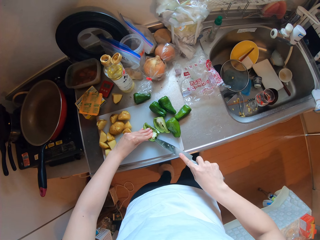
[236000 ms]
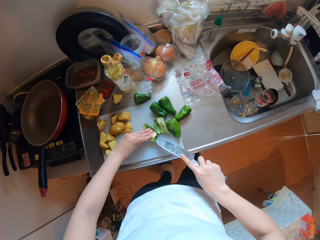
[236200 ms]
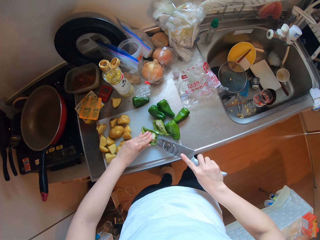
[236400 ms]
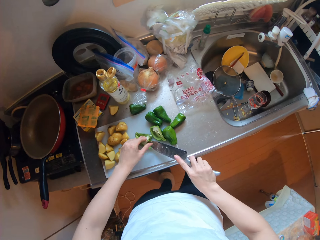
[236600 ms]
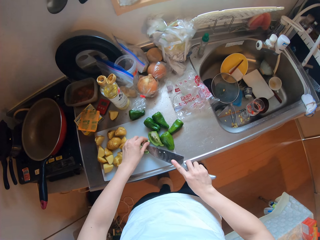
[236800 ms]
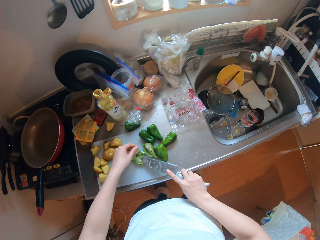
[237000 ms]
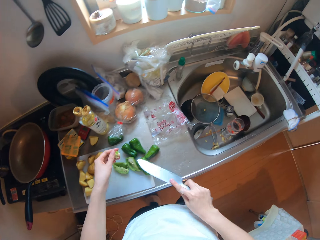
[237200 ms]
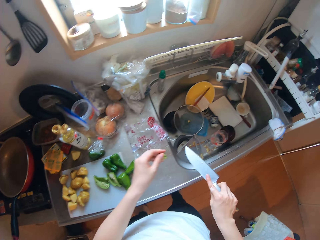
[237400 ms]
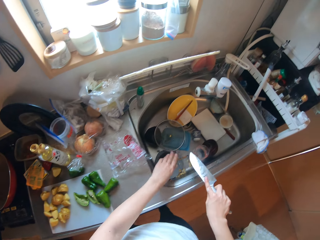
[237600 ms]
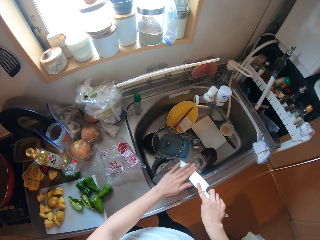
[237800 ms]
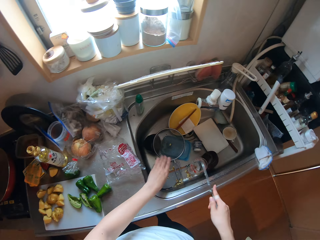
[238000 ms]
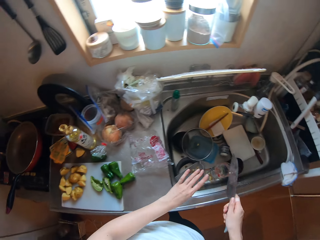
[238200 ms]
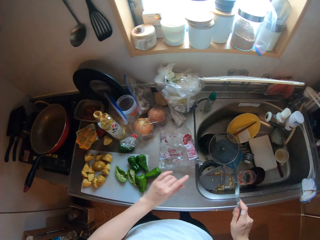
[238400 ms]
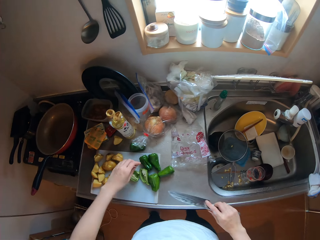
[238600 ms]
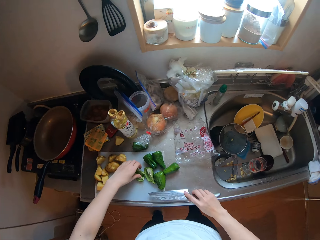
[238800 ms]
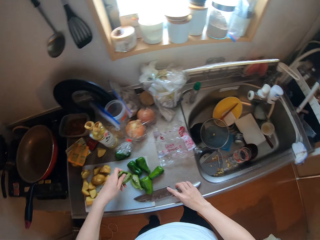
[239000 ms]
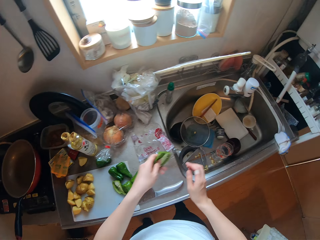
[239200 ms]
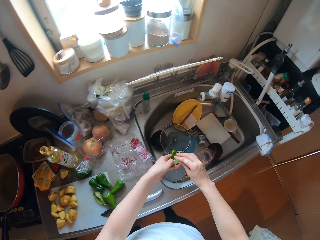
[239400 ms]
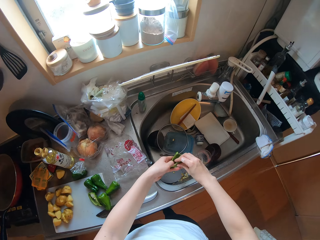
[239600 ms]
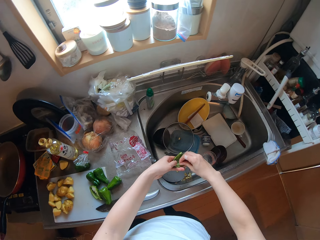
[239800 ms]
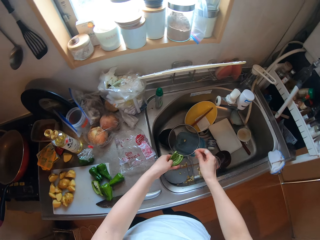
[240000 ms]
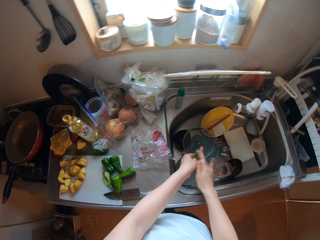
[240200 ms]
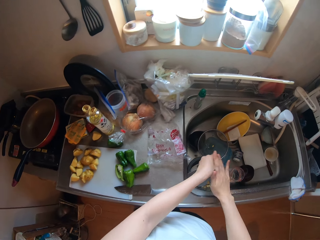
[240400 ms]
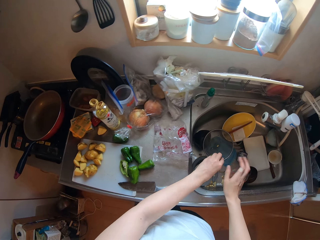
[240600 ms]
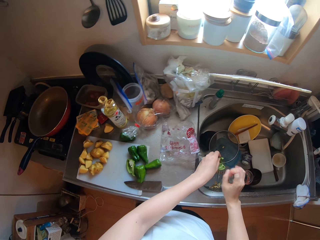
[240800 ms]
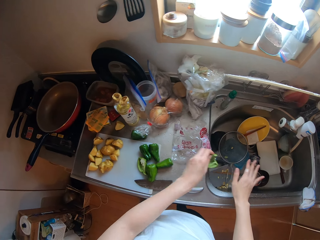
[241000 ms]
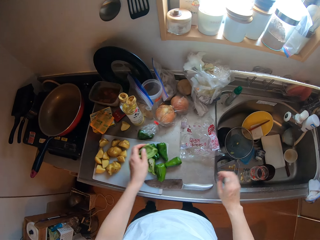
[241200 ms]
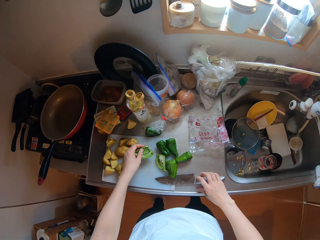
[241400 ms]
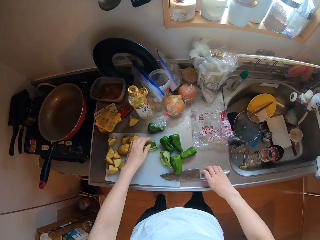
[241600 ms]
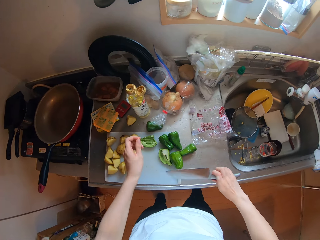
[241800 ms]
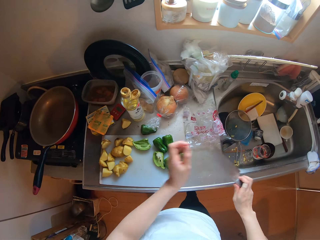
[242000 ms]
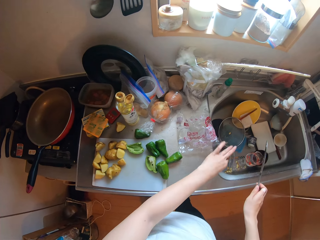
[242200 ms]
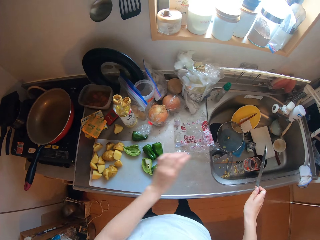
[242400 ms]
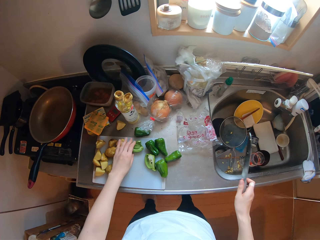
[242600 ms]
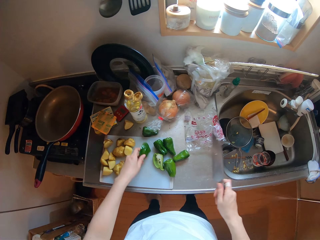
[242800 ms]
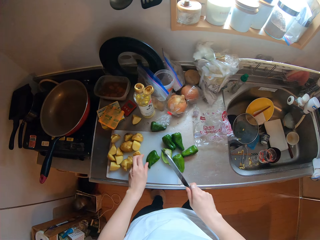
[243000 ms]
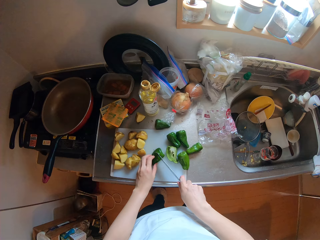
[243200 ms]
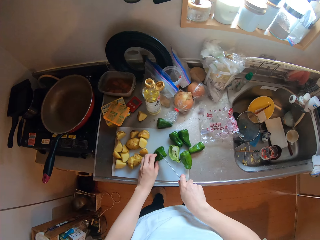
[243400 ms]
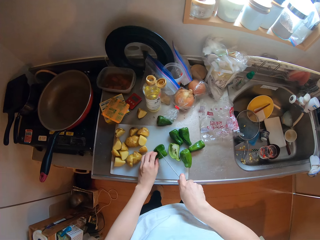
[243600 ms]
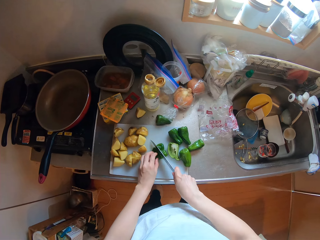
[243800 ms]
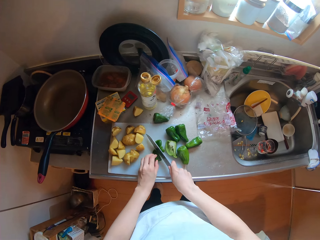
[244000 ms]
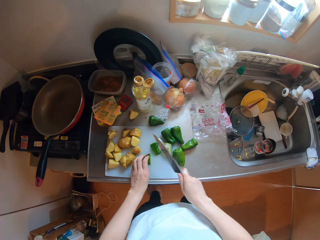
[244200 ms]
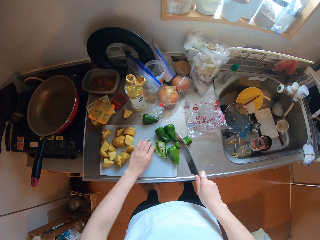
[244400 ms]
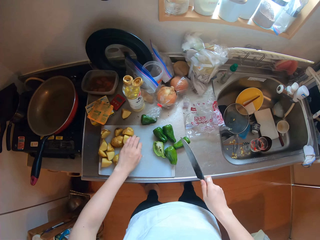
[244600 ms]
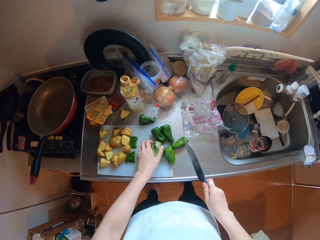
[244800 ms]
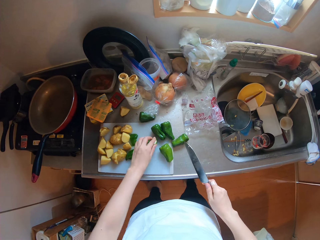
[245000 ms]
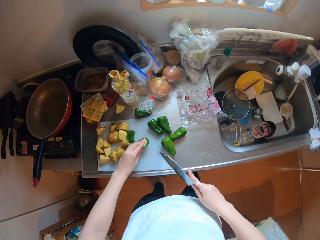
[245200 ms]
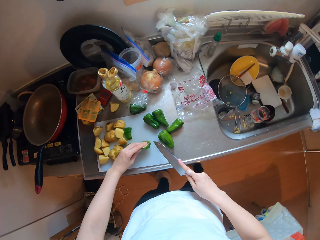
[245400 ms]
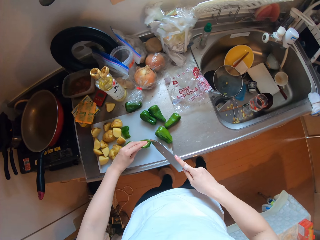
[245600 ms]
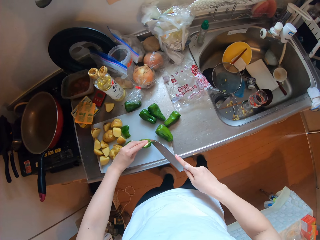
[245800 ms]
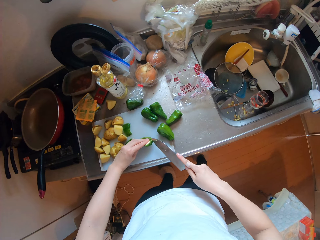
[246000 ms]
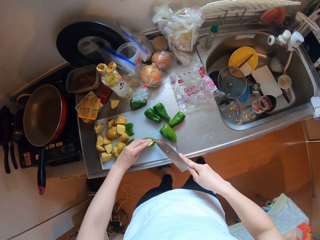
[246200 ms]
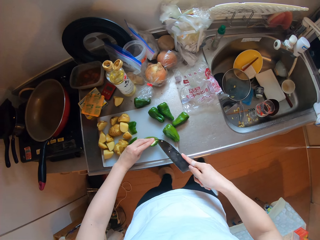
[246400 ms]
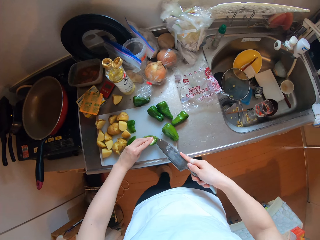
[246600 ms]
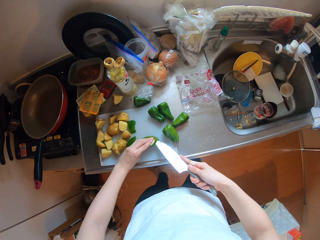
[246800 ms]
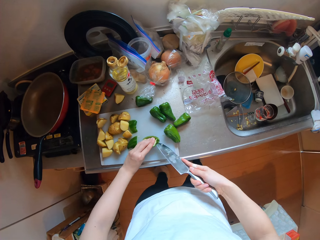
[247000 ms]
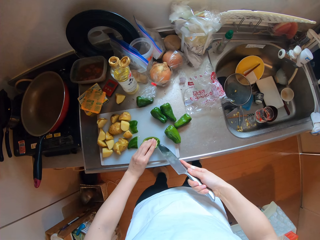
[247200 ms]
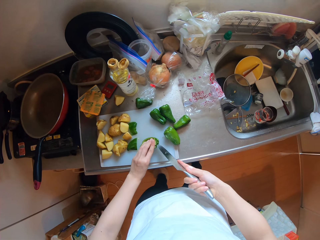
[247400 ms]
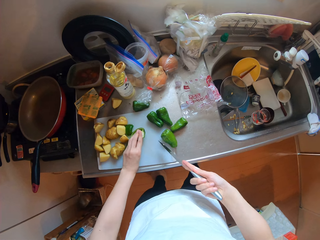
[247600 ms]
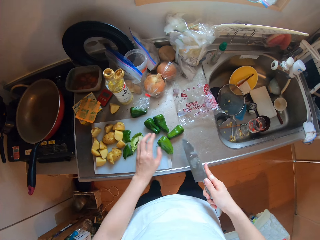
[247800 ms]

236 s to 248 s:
The camera wearer picks the placenta with her left hand. She throws the placenta in the sink. She wipes seed off the knife in her right hand into the sink with her left hand. She picks the green pepper from the sink with her left hand. She puts the knife on the countertop. She removes seed in the green pepper into the sink with hands. She puts down bell pepper seeds in the sink. She puts the green pepper on the chopping board. She picks the knife with her right hand. She flaps her left hand over the sink. She holds the green pepper on the chopping board with her left hand. She cuts the green pepper on the chopping board with the knife in her right hand. She picks another piece of green pepper with her left hand. She cuts out the placenta of the green pepper.

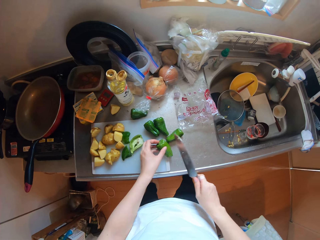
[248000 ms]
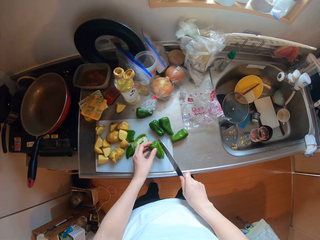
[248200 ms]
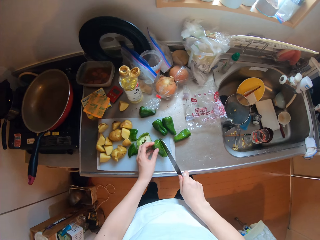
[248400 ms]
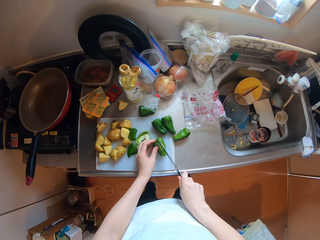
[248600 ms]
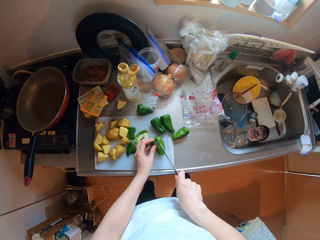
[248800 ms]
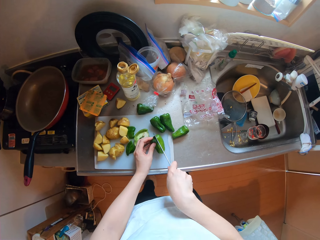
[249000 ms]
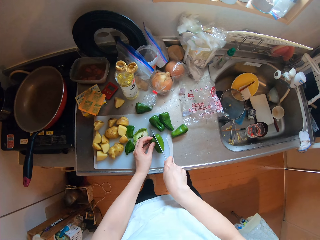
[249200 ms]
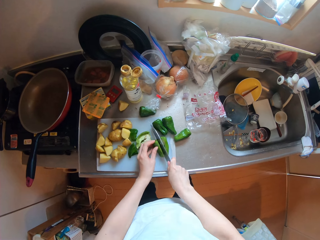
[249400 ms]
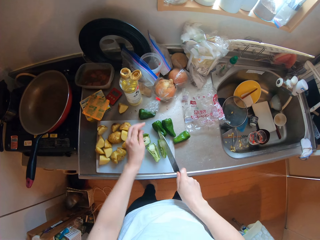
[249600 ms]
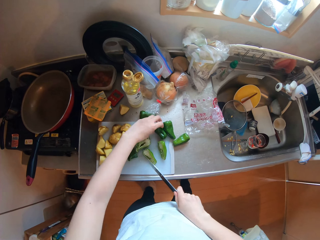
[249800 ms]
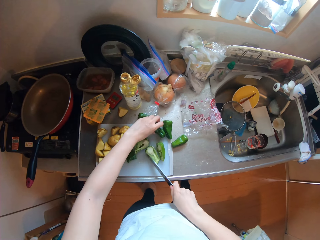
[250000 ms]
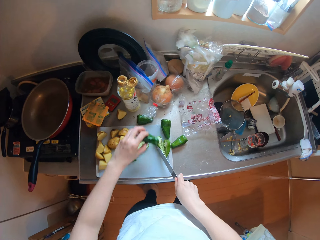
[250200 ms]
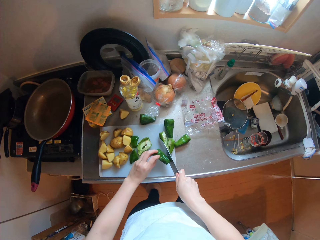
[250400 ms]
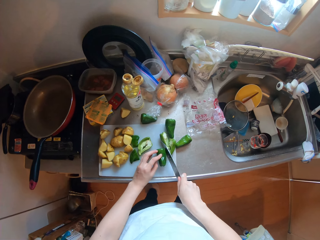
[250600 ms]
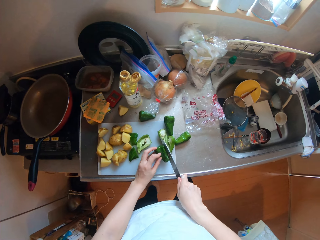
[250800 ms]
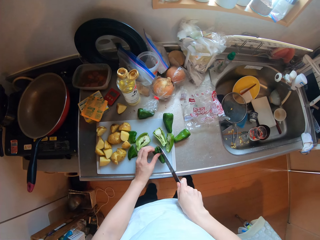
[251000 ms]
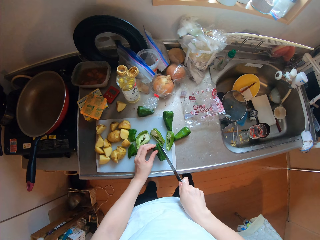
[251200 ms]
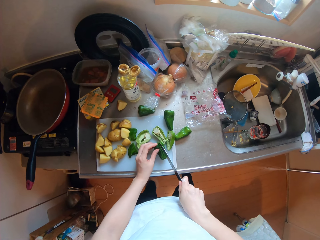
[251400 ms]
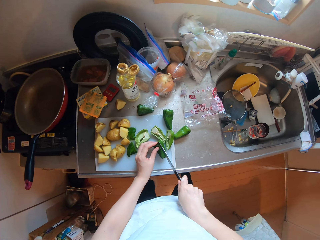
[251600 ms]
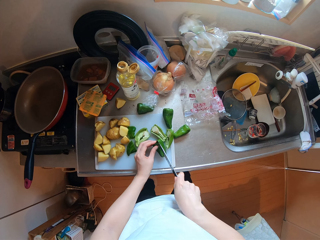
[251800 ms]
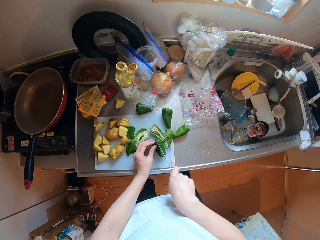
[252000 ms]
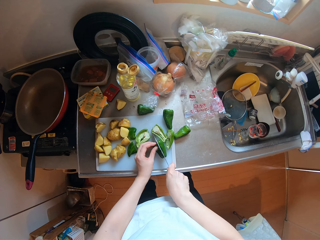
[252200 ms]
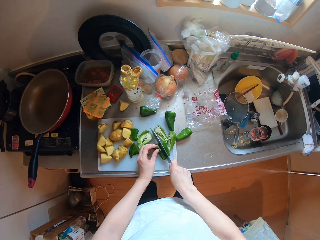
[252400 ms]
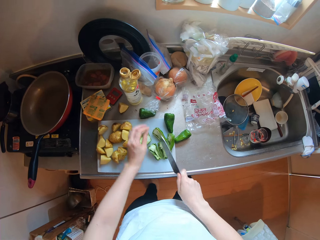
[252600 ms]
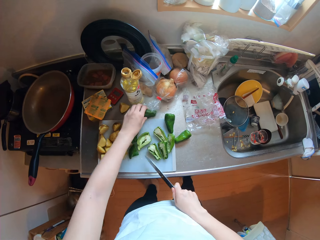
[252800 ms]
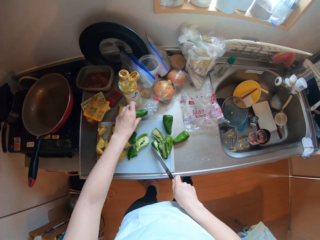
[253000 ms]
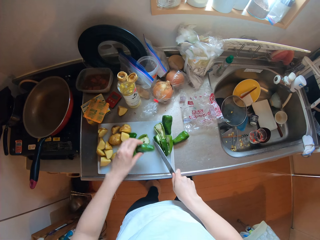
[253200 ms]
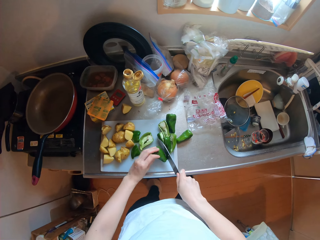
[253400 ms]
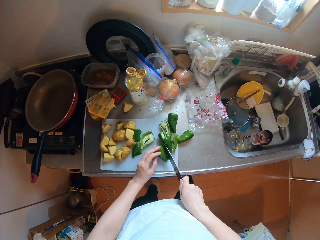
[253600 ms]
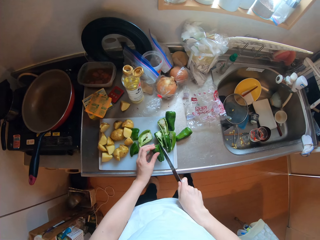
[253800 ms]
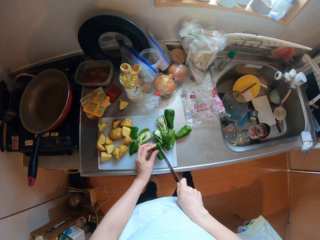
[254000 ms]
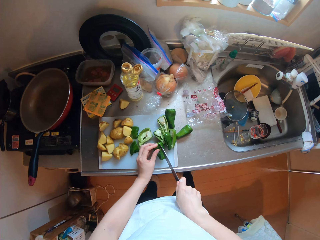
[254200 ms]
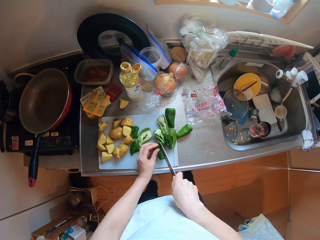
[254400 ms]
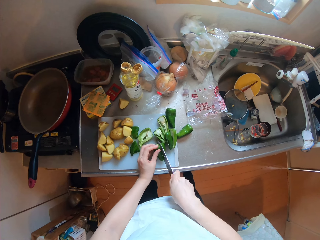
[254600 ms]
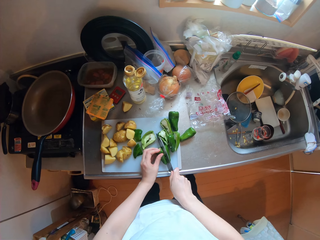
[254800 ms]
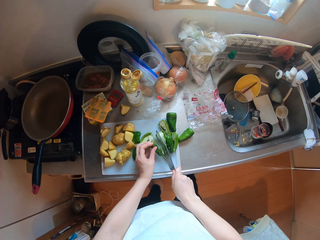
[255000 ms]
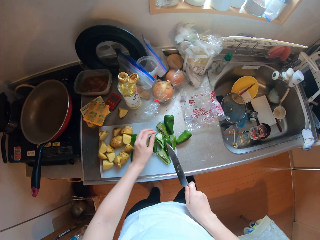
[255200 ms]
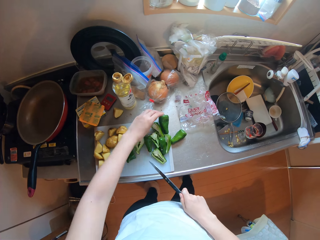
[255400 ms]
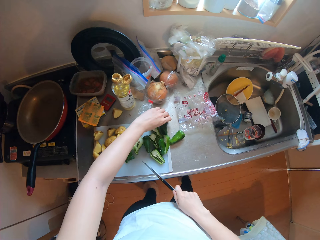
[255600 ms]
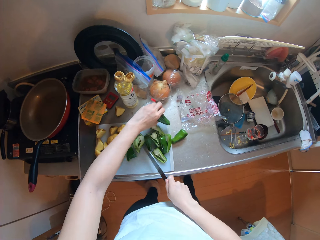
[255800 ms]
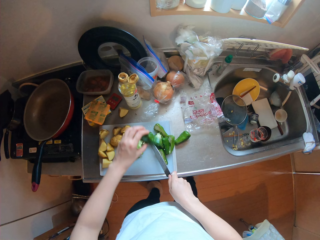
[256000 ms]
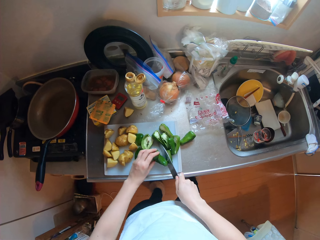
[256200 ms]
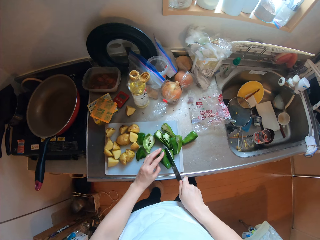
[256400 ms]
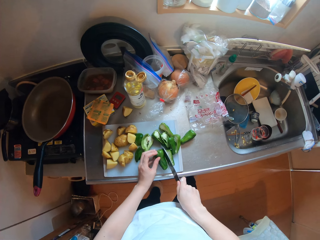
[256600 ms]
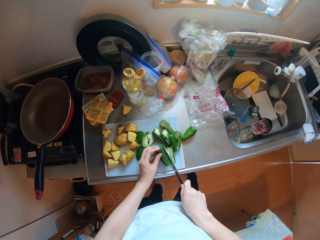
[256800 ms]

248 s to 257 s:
The camera wearer picks another green pepper with her left hand. She cuts the green pepper with the knife in her right hand. She adjusts green peppers on the chopping board with the knife in her right hand. She picks another green pepper with her left hand. She cuts the green pepper on the chopping board with the knife in her right hand. She picks a green pepper on the countertop with her left hand. She adjusts green peppers on the chopping board with the knife in her right hand. She puts the green pepper in her left hand on the chopping board. She cuts the green pepper with the knife in her right hand. She picks a green pepper on the countertop with her left hand. She adjusts green peppers on the chopping board with the knife in her right hand. She puts the green pepper in her left hand on the chopping board.
